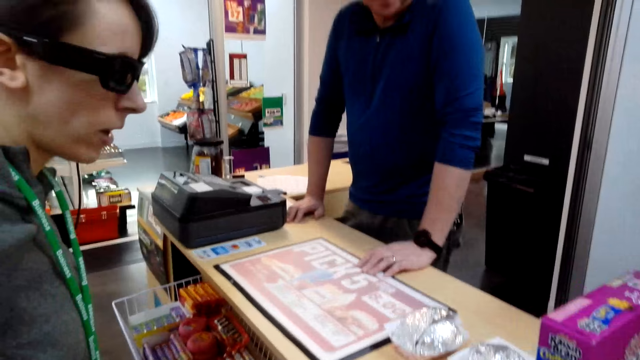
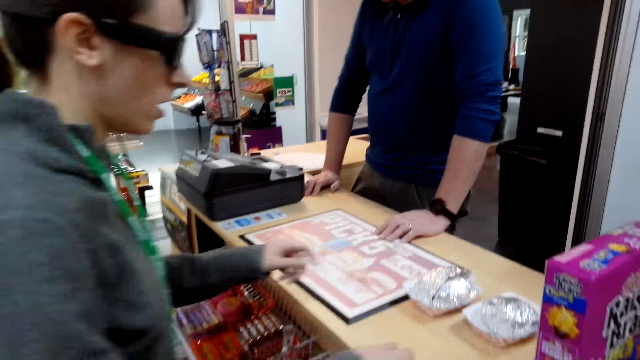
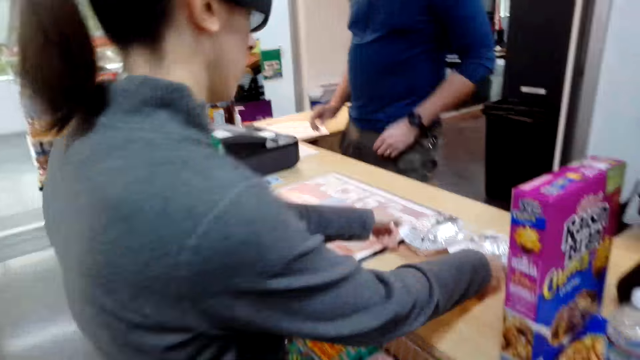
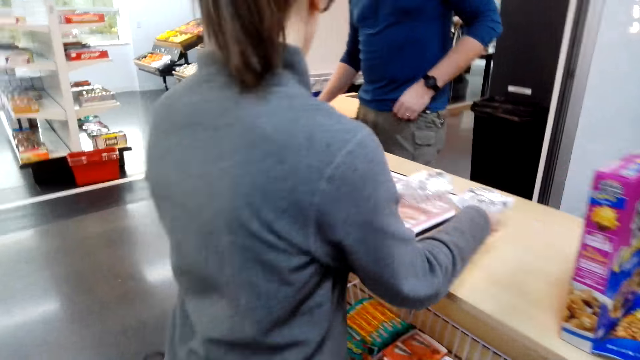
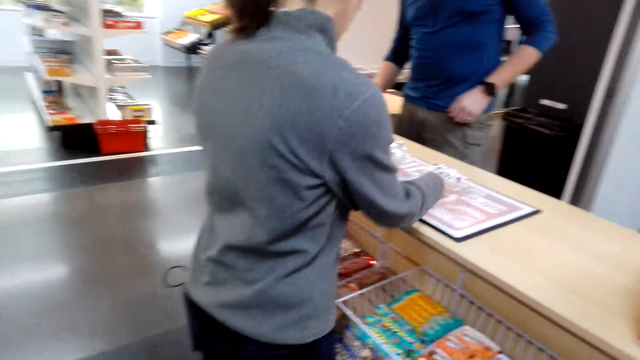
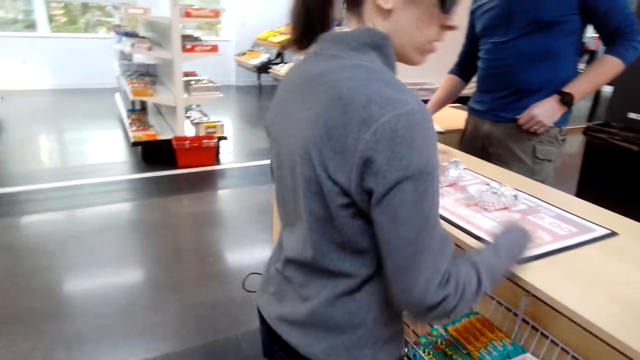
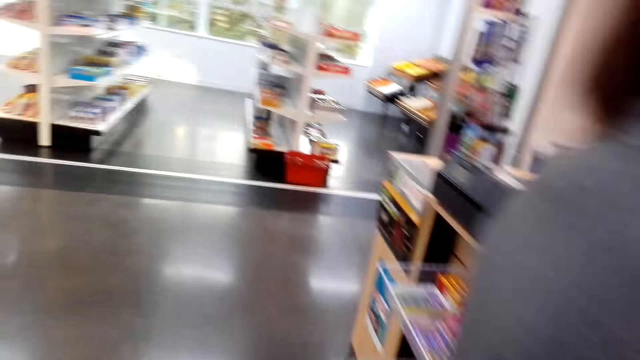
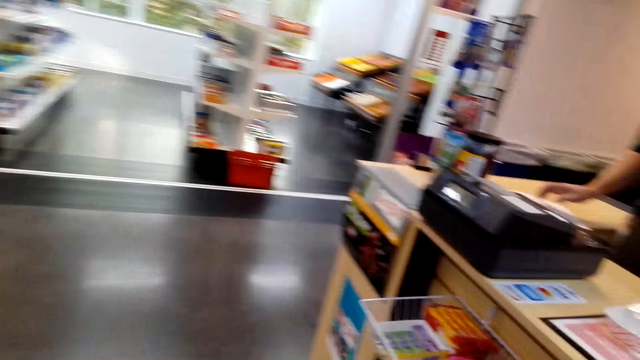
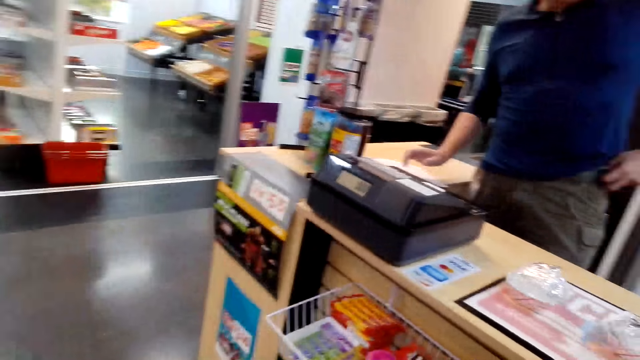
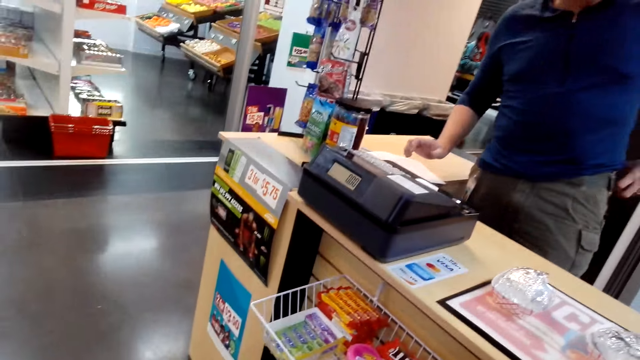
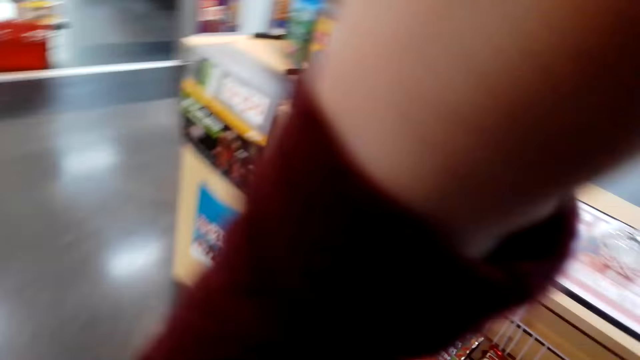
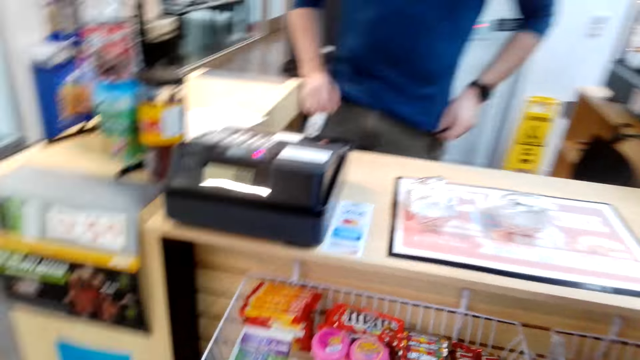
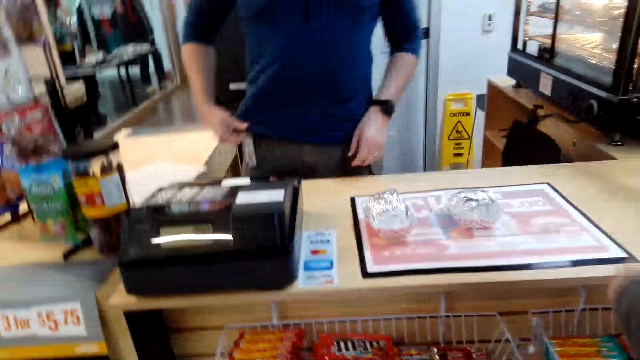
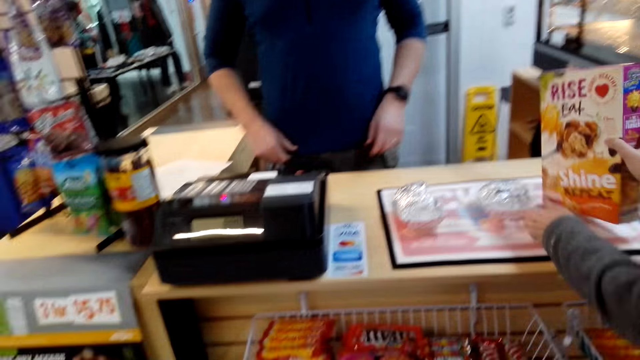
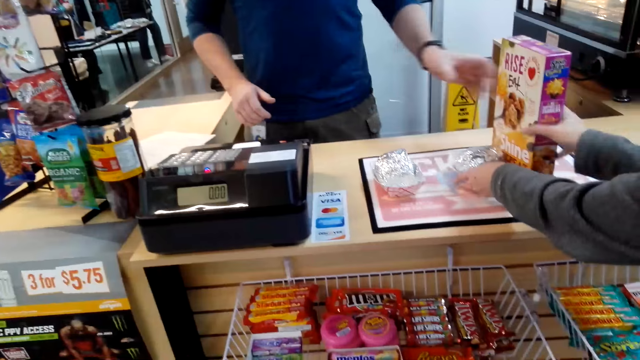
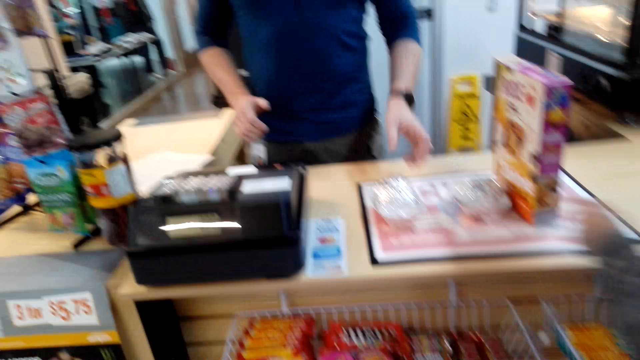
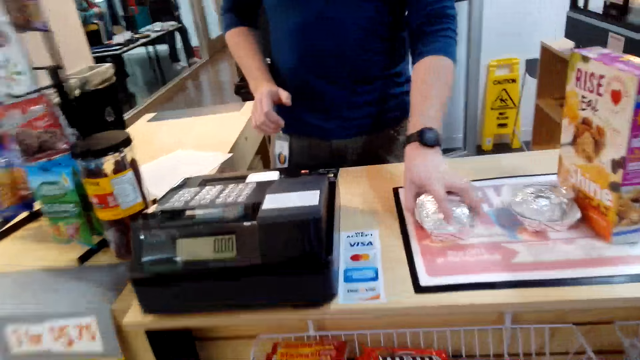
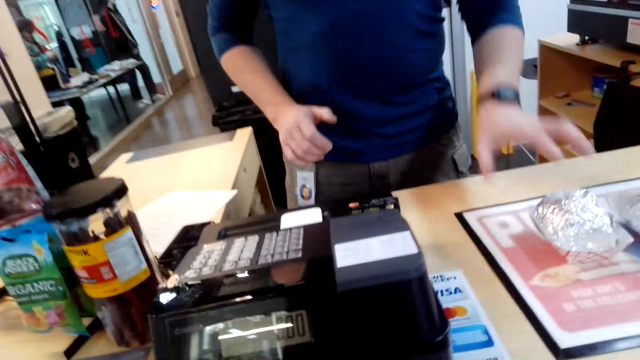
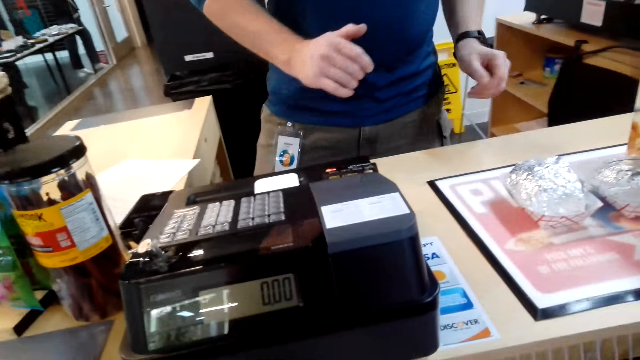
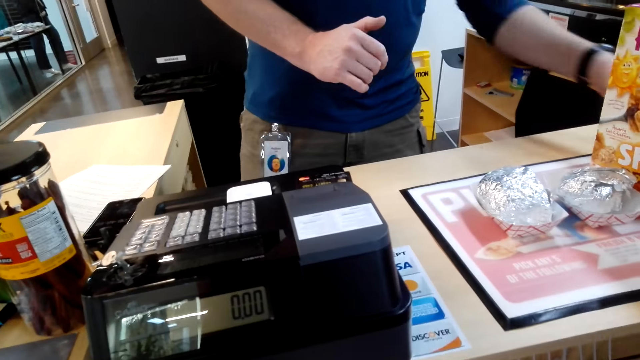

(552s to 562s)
A lady transfers items on the counter. The camera wearer looks around. They touch the camera. The lady puts a box on the counter. A man touches the item.

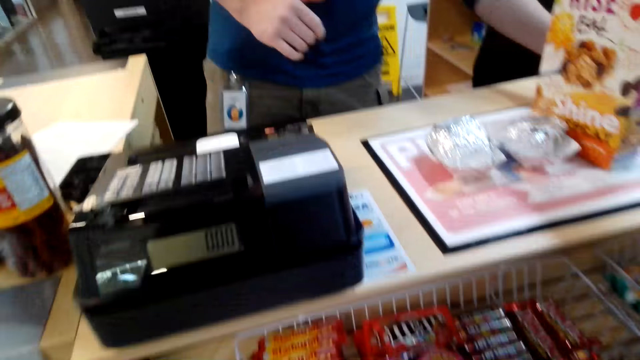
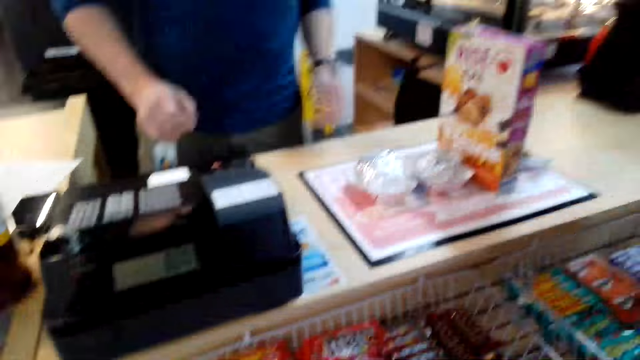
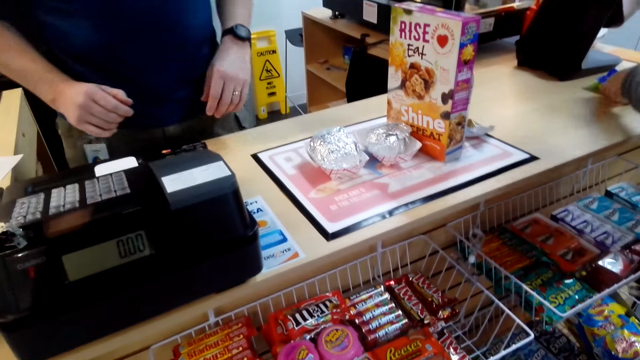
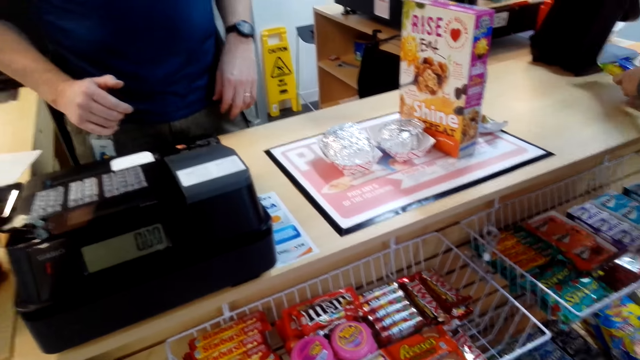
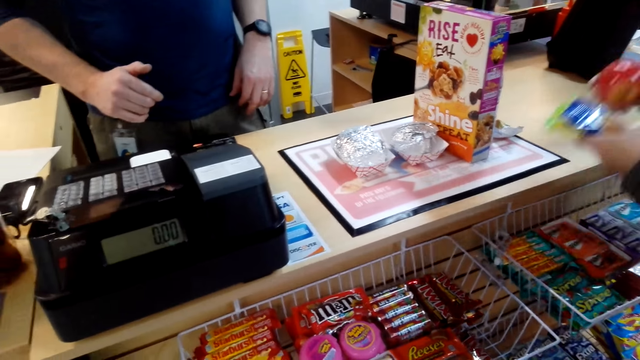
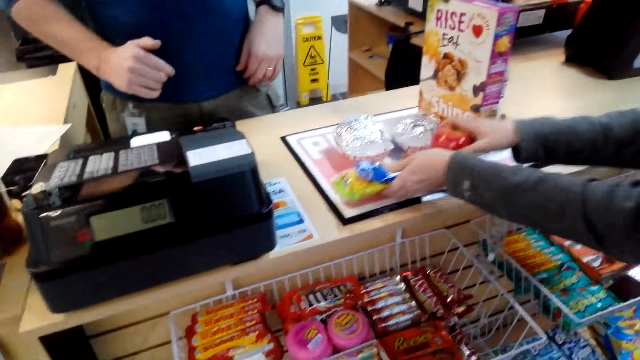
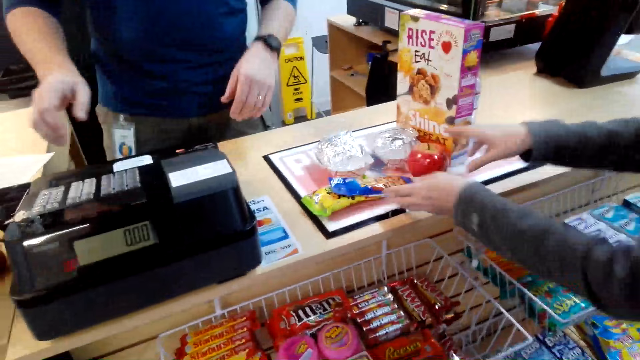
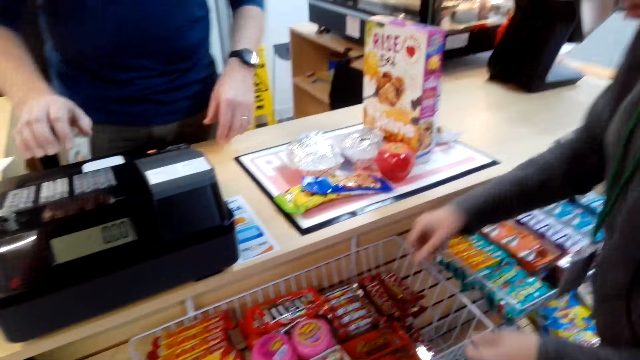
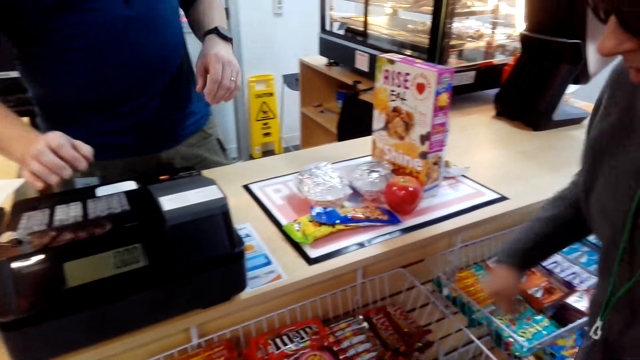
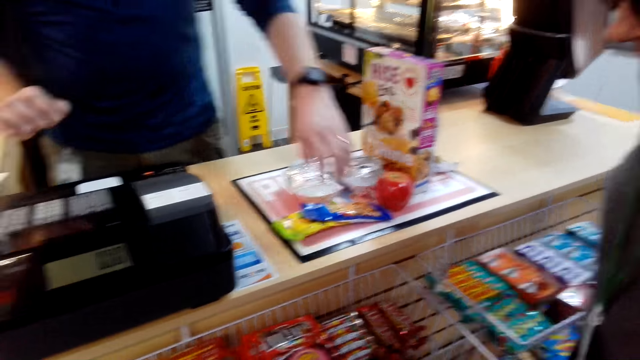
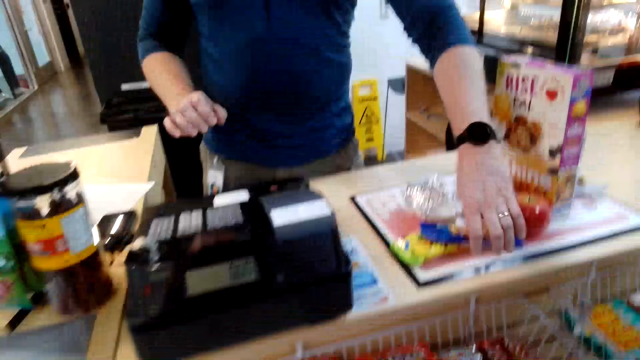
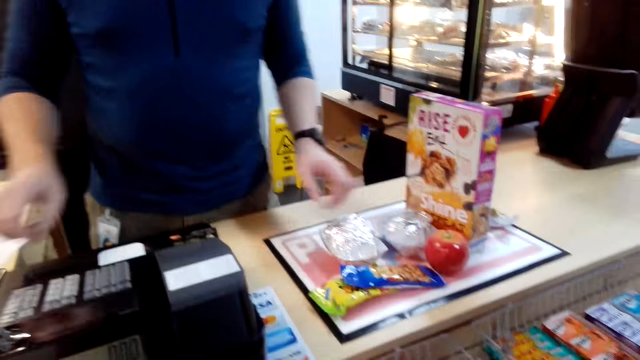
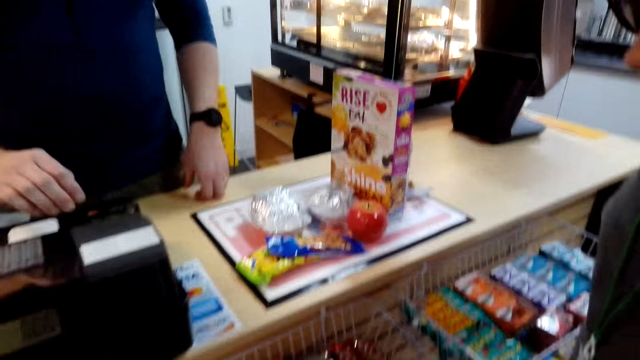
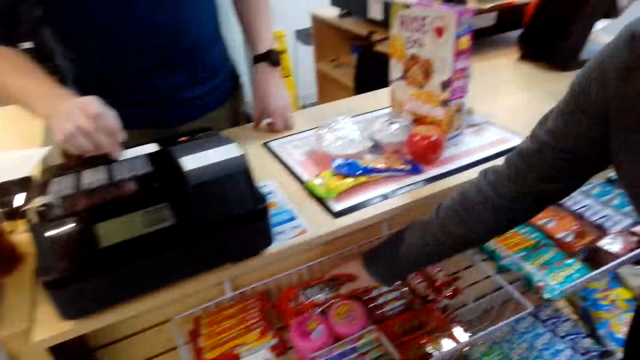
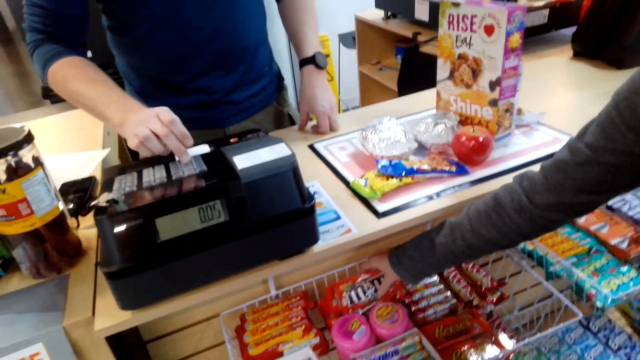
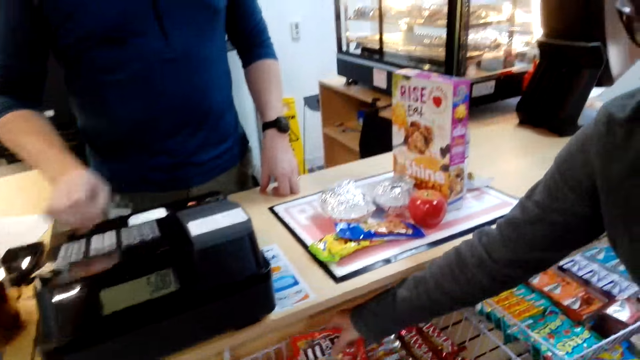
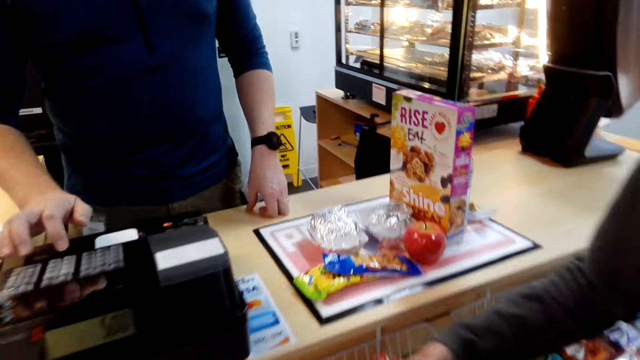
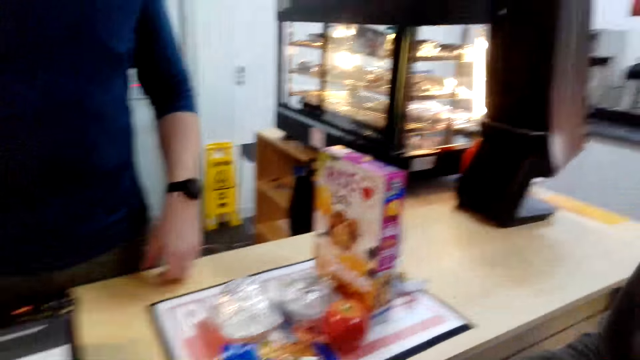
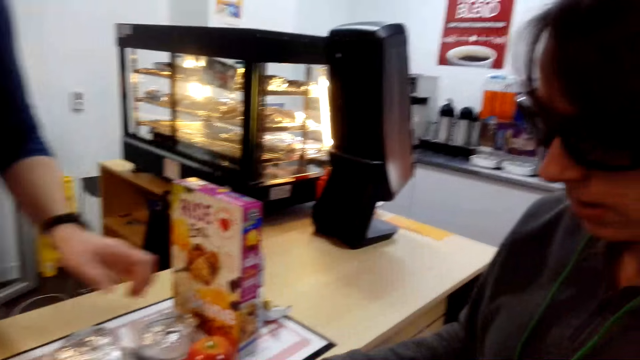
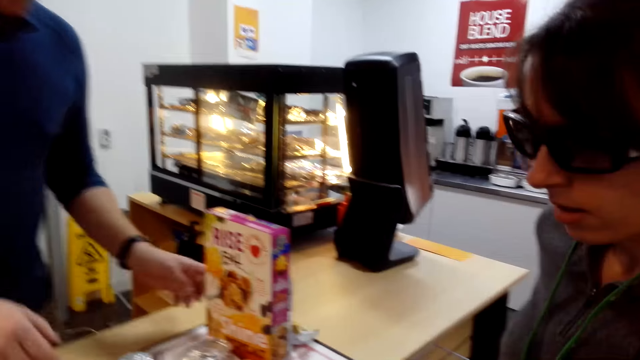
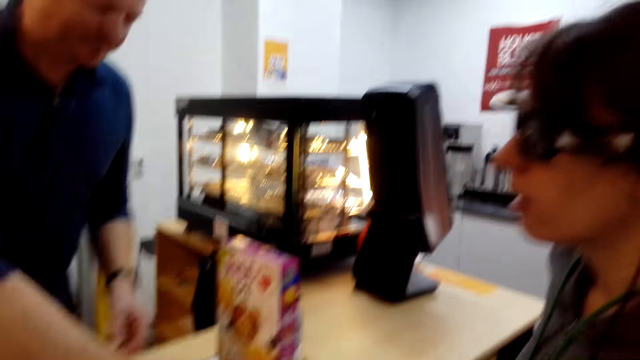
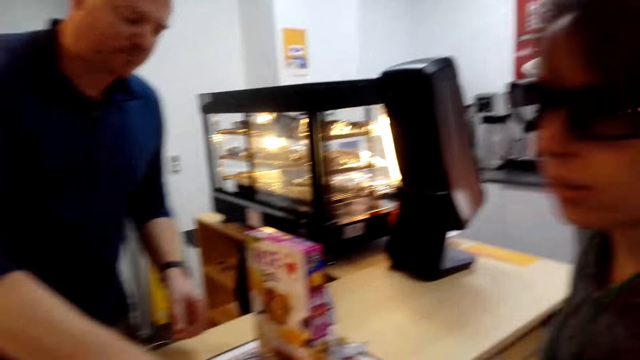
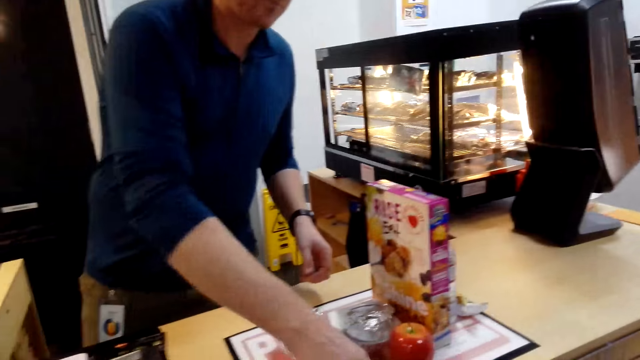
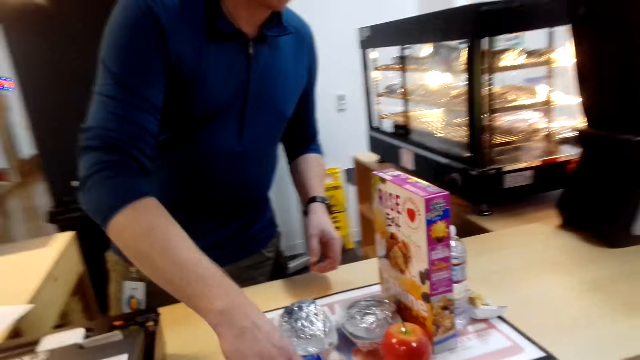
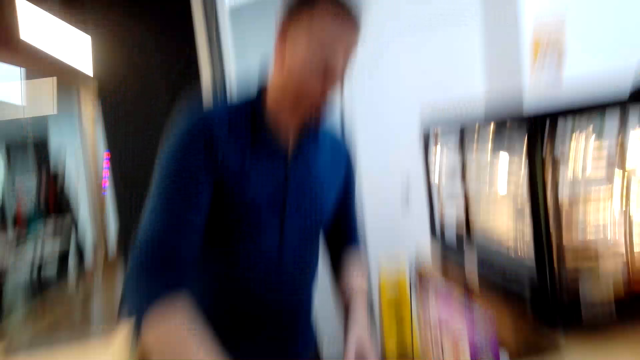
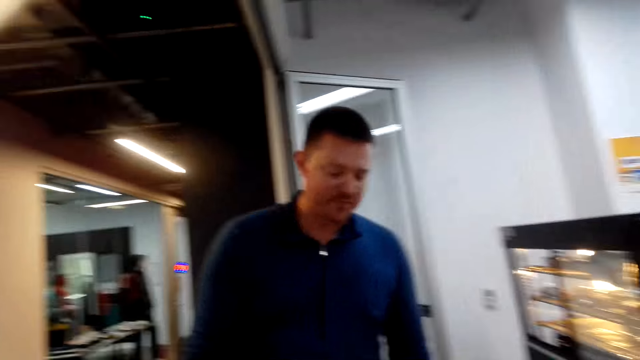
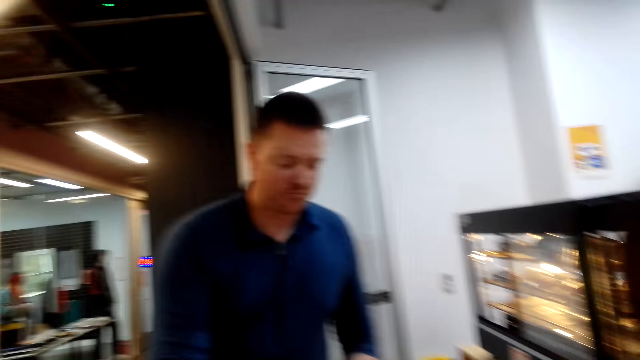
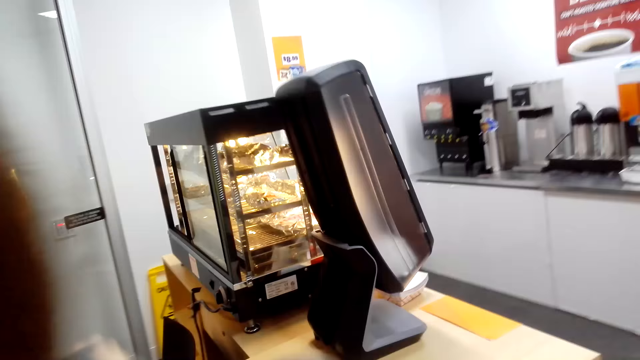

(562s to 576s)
The camera wearer looks around. A lady carries items and puts the items on the counter. A man types on the teller. The man touches items and presses the money machine. The lady picks up chocolate on the basket. The camera wearer looks around. The man touches items.
